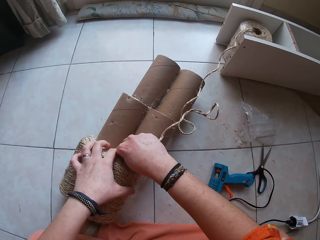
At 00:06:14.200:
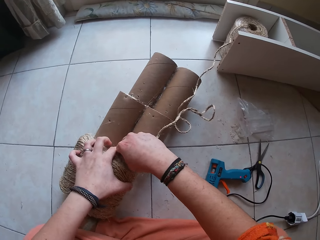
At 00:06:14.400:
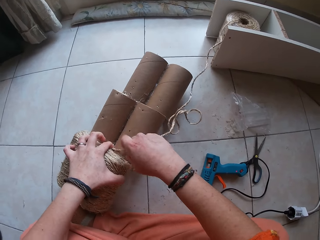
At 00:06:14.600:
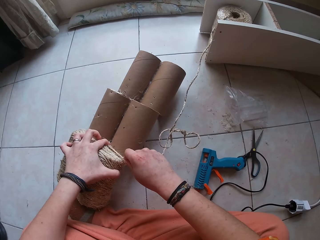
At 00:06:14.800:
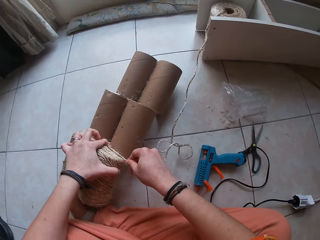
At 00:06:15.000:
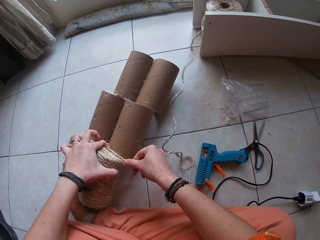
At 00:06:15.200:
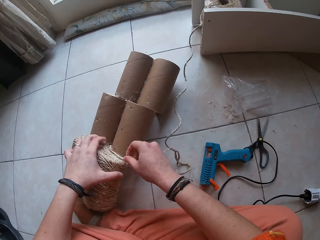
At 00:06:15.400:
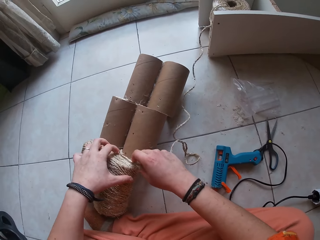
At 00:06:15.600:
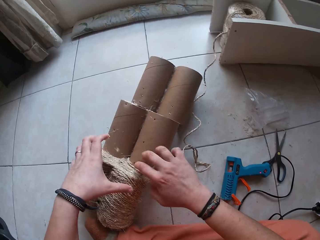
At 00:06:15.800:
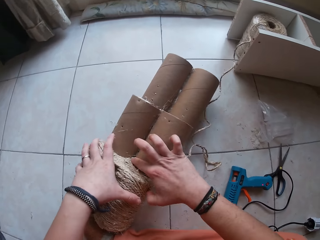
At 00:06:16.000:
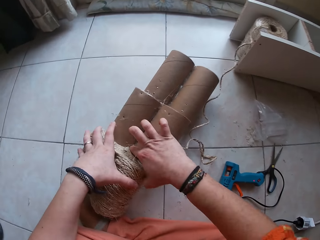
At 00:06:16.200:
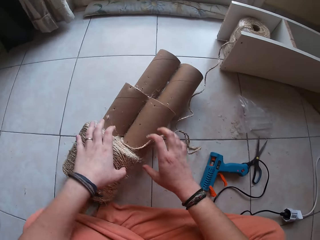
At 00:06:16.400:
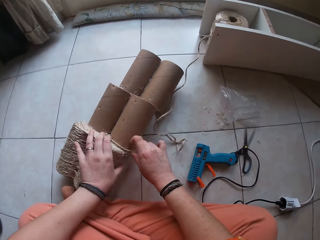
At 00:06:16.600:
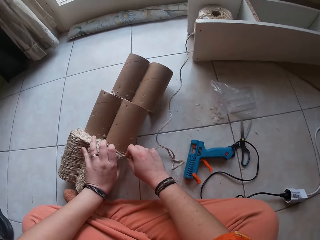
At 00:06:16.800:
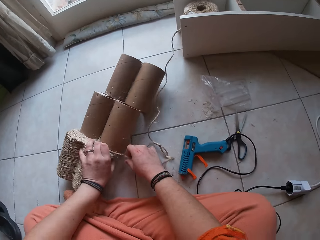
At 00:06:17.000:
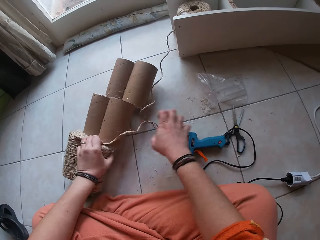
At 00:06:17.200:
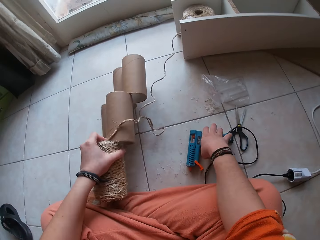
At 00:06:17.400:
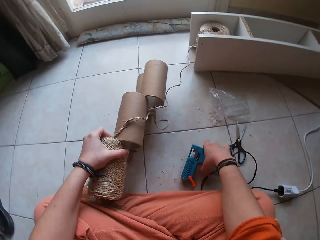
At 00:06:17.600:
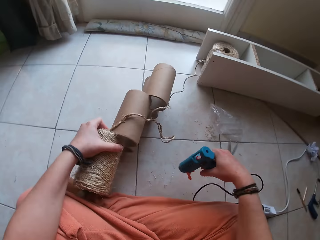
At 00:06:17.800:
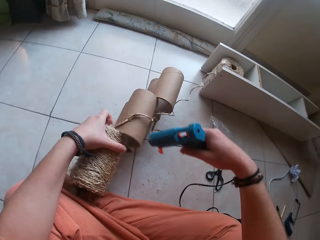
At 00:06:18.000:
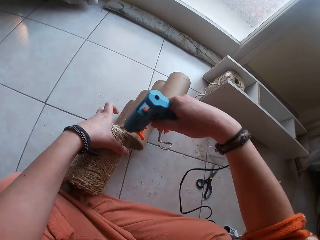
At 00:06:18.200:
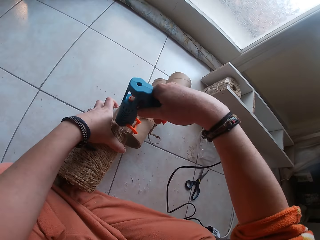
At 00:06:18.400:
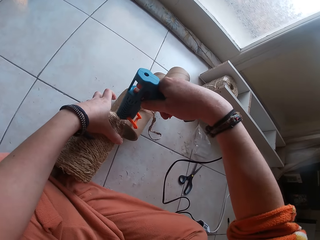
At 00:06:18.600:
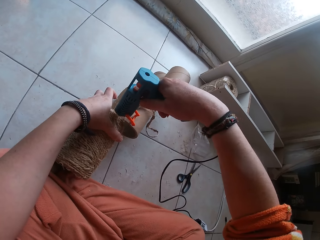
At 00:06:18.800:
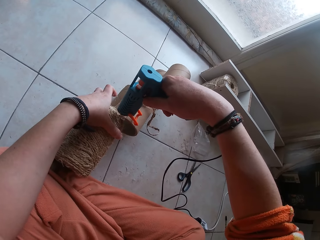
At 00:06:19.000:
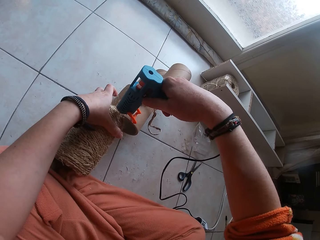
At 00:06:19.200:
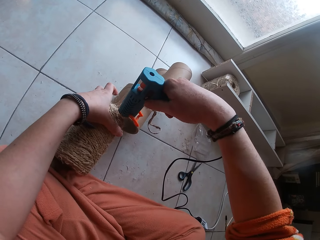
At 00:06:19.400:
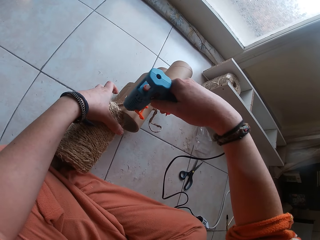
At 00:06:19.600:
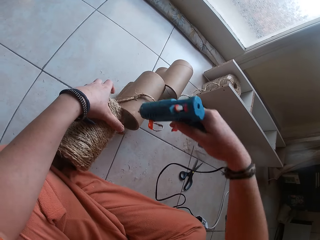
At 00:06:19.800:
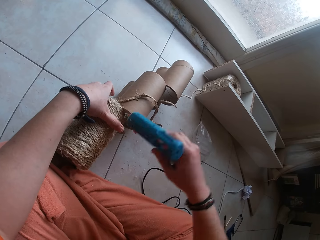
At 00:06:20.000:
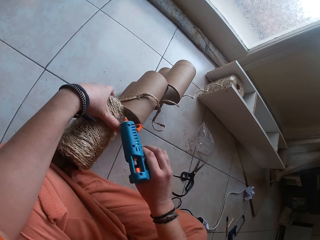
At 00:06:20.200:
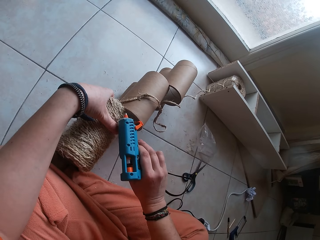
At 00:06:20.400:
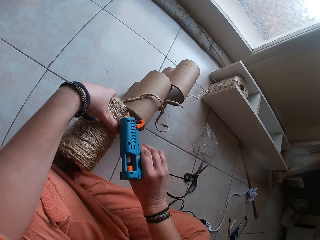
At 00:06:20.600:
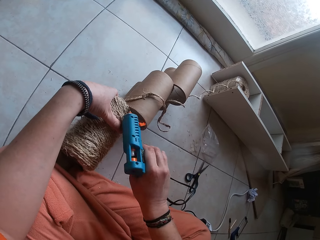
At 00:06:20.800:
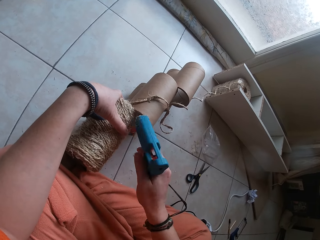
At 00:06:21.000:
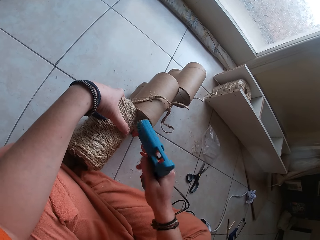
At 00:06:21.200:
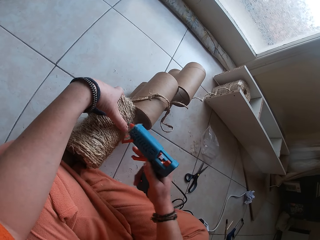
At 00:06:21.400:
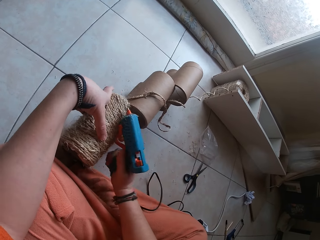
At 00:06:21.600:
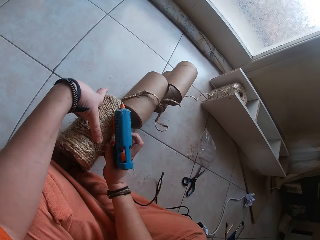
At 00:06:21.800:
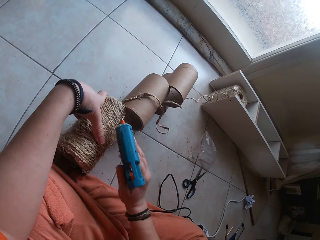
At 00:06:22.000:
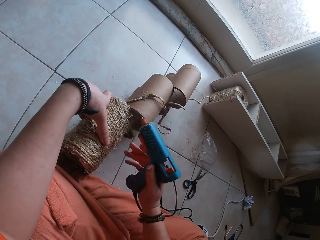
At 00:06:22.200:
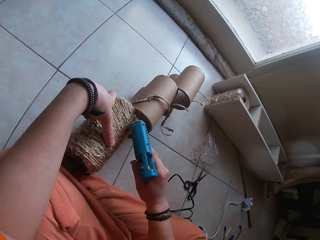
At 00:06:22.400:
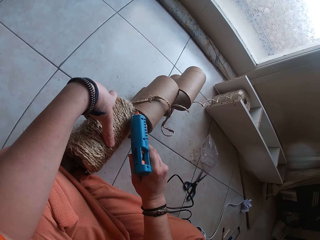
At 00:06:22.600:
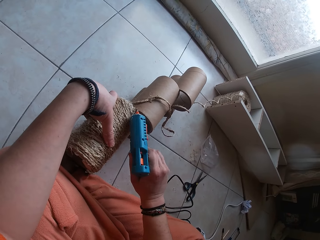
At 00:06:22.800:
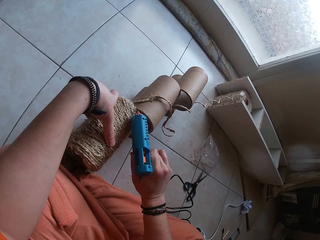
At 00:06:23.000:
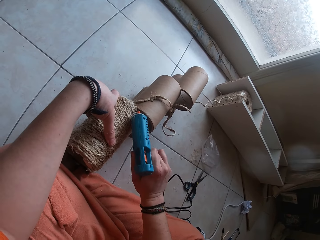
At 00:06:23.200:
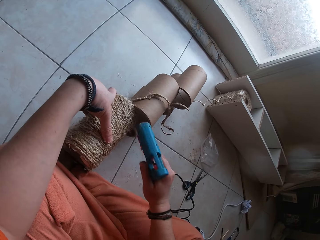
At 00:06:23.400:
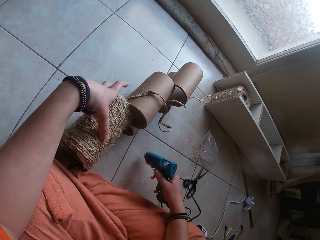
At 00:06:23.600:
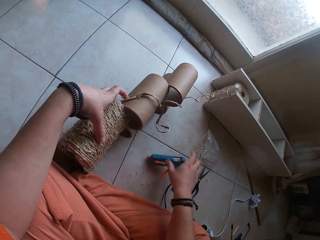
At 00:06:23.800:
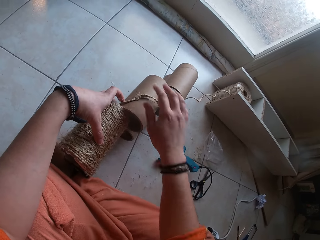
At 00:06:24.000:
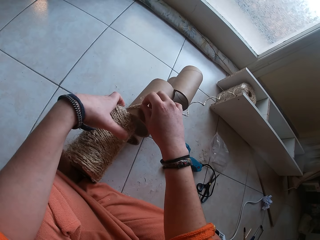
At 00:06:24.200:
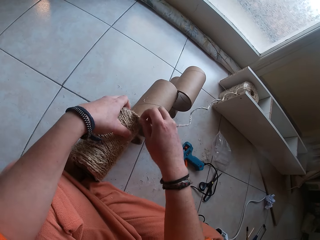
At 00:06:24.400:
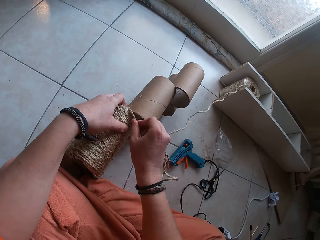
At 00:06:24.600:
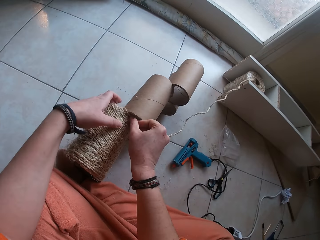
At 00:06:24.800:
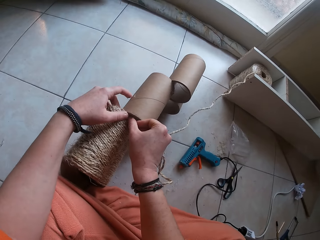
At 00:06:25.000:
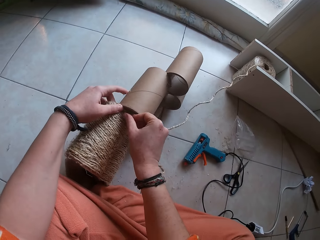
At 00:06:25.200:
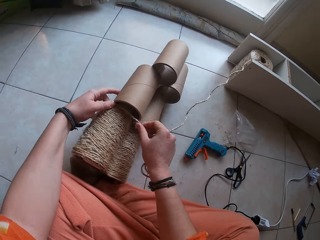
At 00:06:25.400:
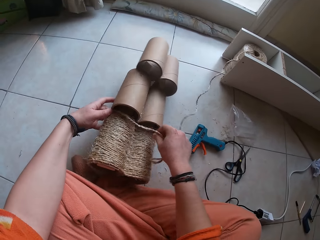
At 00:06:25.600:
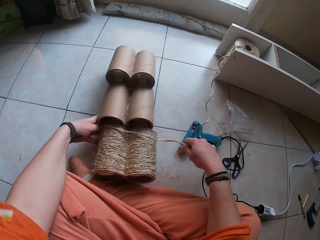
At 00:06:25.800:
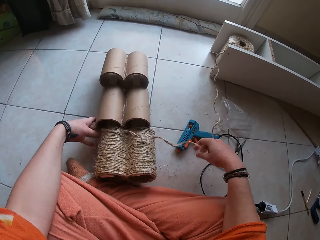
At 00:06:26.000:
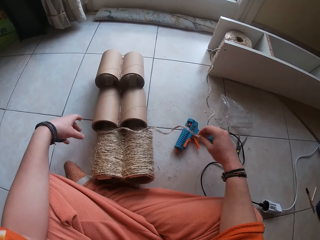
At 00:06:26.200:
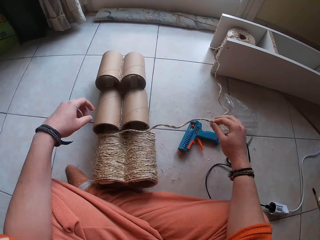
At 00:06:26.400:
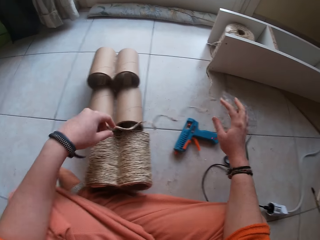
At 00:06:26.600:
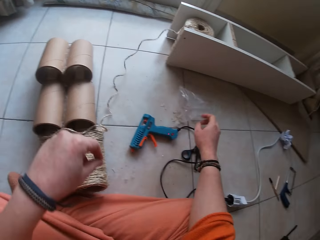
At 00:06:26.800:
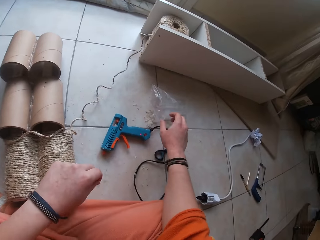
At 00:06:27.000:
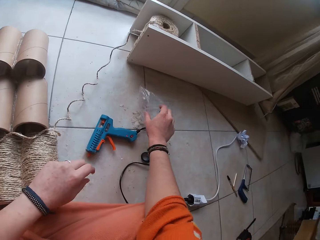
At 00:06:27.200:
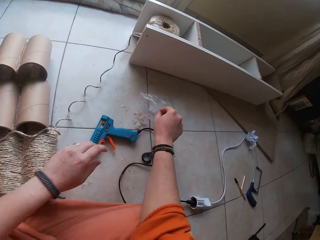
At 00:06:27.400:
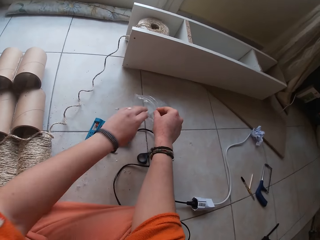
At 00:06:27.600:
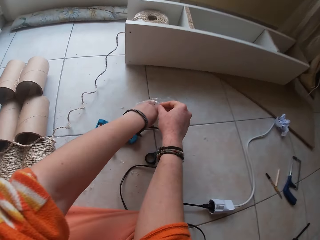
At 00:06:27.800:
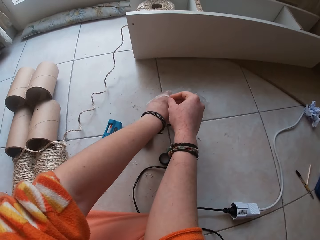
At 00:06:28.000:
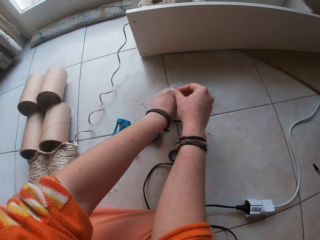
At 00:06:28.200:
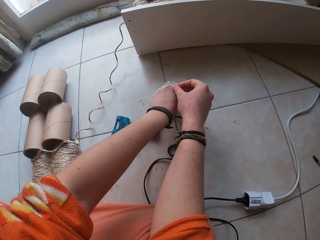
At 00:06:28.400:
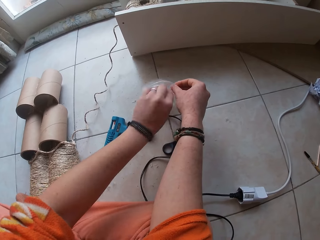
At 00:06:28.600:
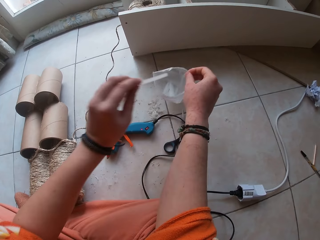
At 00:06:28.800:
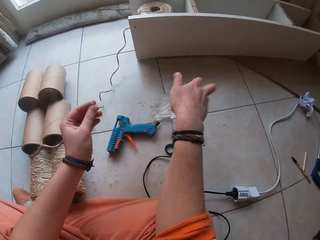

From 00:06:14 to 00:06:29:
The camera wearer attaches the rope to the glue. She rolls the thread on the craft roll with her right hand. She adjusts the craft roll with her left hand. She picks the glue gun from the floor with her right hand. She applies glue on the craft roll with the glue gun in her right hand. She drops the glue gun in her right hand on the floor. She attaches the rope to the glue. She rolls the thread on the craft roll with her right hand. She repositions the craft roll with her left hand. She pulls the thread with her right hand. She holds a nylon. She opens the nylon on the ground with her right hand.

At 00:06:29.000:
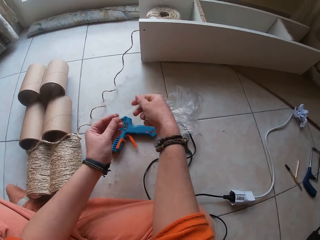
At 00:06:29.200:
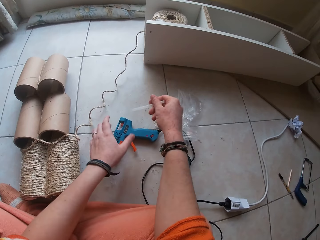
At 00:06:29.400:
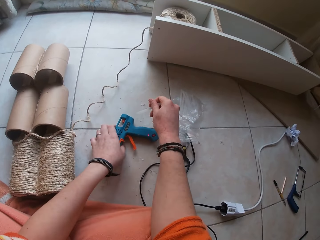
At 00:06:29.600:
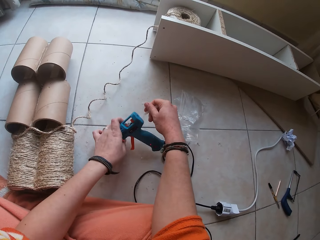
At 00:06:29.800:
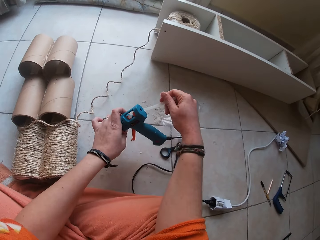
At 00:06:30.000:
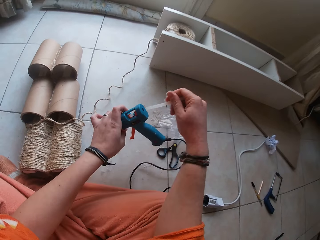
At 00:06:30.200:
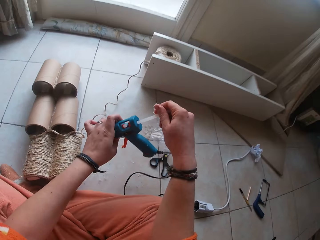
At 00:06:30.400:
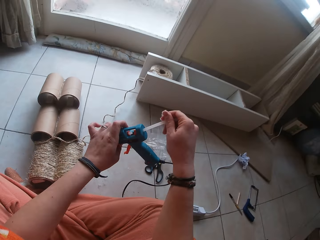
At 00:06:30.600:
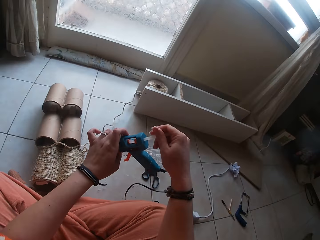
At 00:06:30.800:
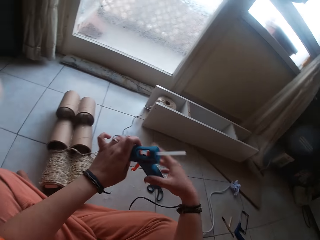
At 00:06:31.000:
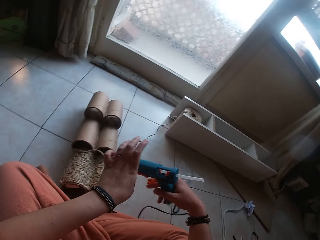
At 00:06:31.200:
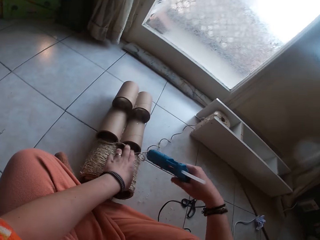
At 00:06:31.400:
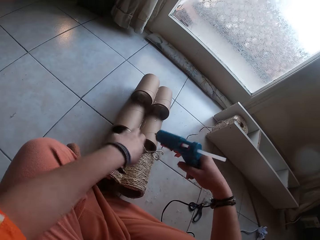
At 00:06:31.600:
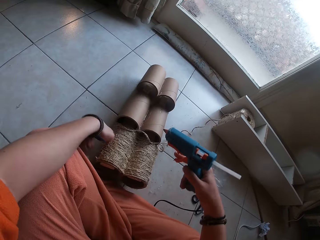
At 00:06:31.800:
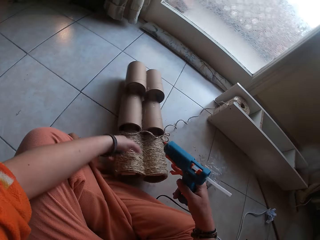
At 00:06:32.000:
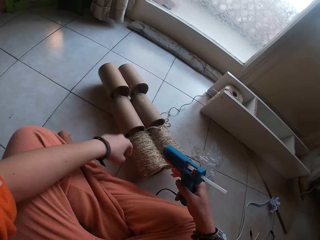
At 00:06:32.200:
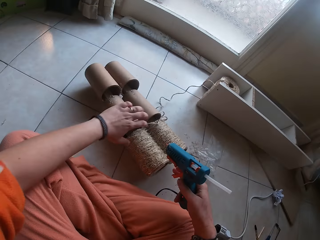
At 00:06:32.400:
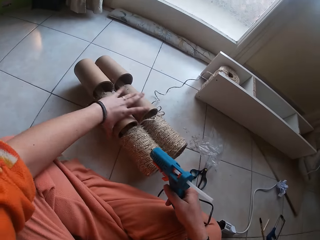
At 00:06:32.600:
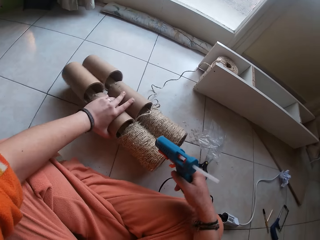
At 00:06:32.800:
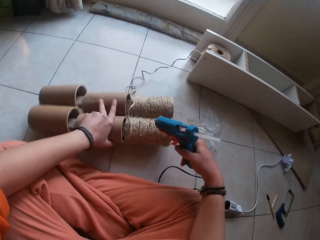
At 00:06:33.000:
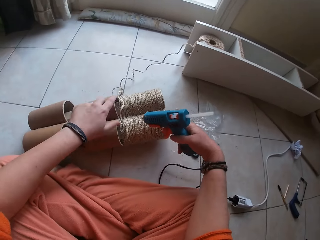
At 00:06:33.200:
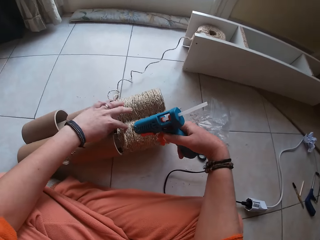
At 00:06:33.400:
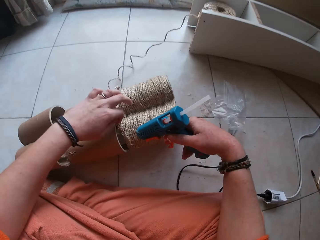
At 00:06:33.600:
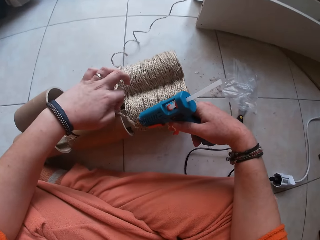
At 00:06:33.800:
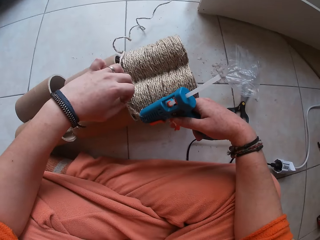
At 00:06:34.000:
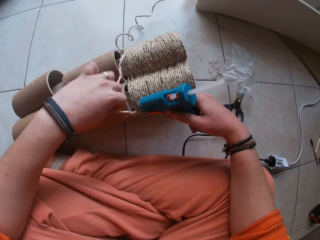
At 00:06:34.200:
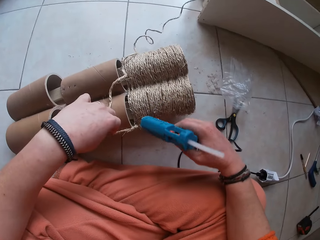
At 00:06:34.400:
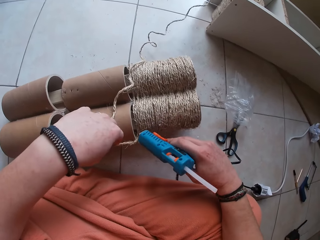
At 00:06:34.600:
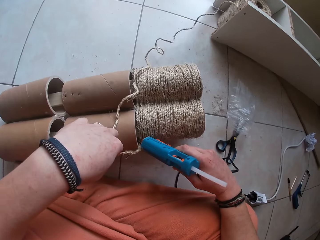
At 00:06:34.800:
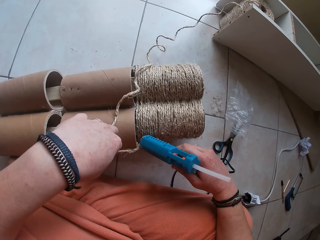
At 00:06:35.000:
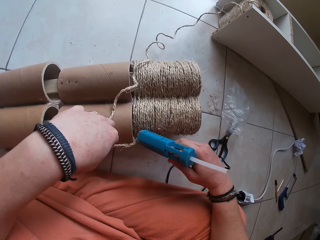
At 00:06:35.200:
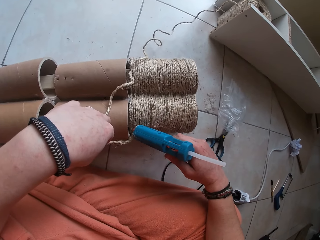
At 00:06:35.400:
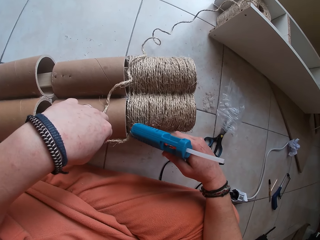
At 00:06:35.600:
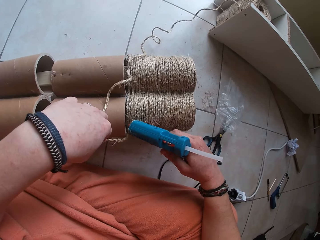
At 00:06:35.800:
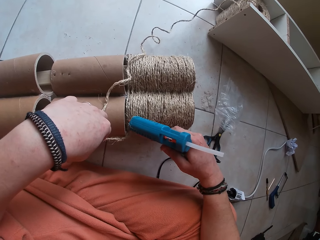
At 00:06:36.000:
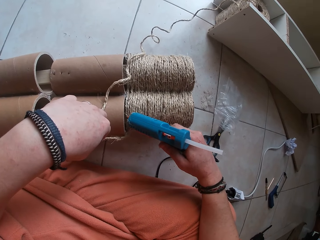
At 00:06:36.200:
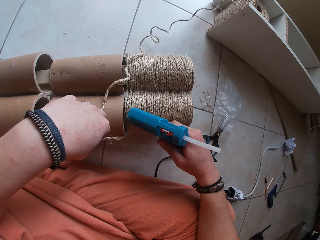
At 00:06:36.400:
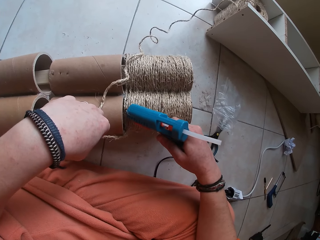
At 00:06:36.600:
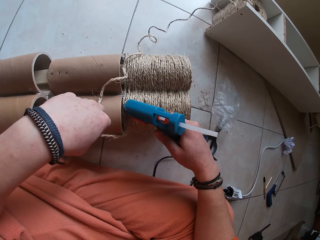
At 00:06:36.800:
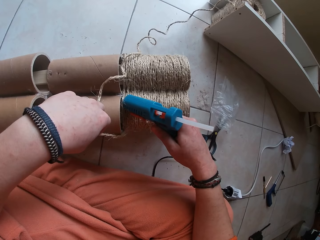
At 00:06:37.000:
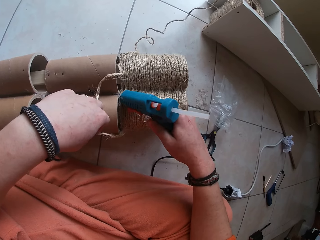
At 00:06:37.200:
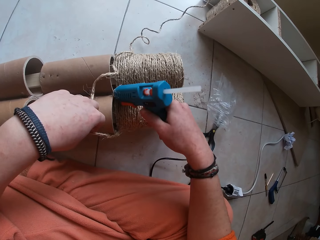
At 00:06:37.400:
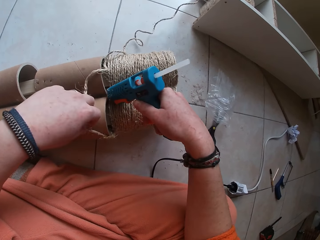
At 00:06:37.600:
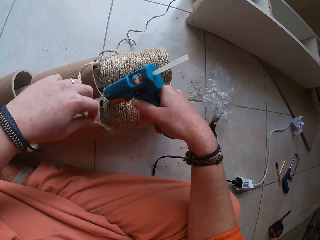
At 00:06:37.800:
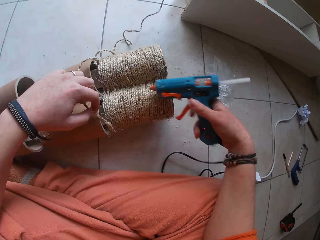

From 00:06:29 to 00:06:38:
The camera wearer removes a tube from the nylon with her left hand. She holds crystal glue gun sticks. She drops the nylon. She picks up the glue gun from the floor with her right hand. She inserts the tube into the glue gun with her right hand. She adjusts the craft roll with her left hand. She holds the thread on the craft roll with her left hand. She applies glue on the craft roll with the glue gun in her right hand.
